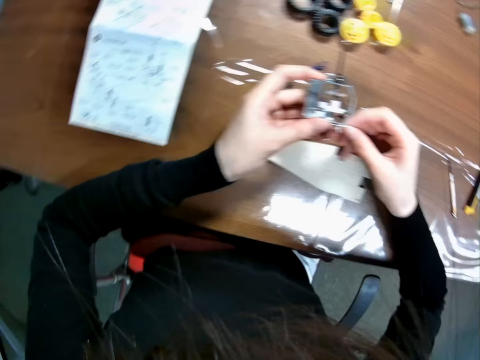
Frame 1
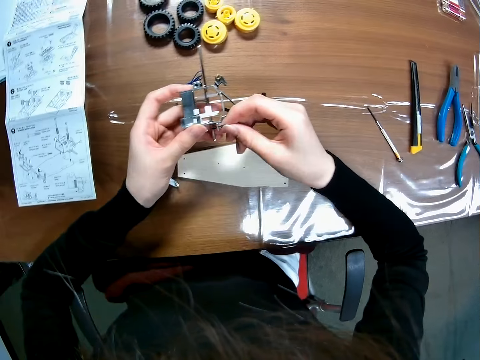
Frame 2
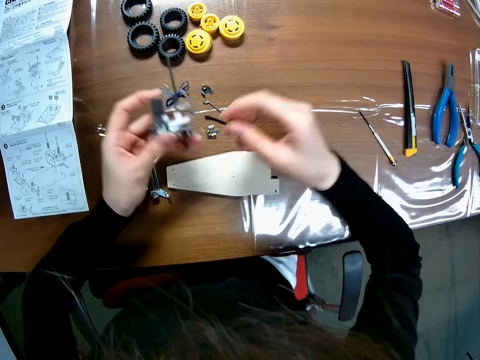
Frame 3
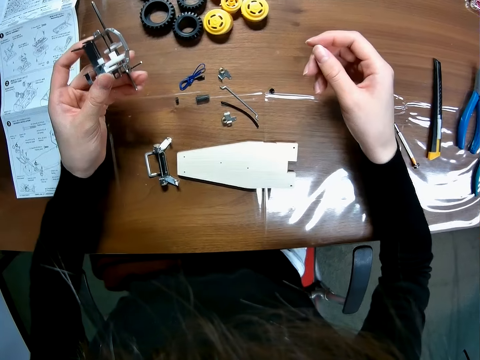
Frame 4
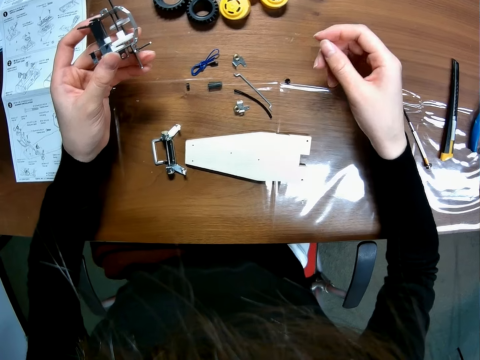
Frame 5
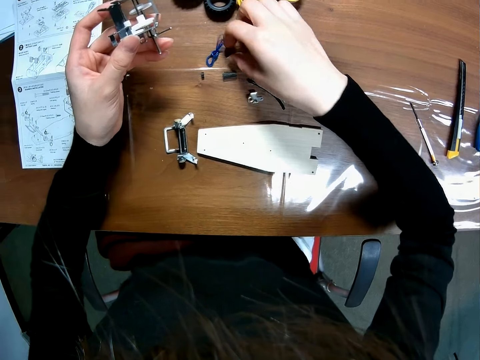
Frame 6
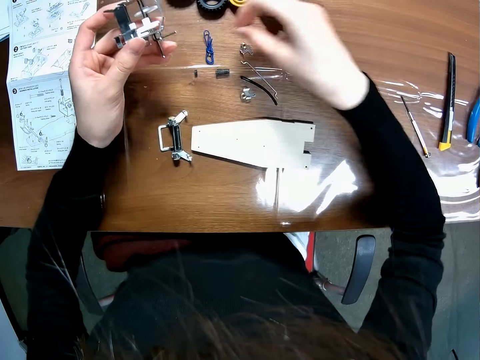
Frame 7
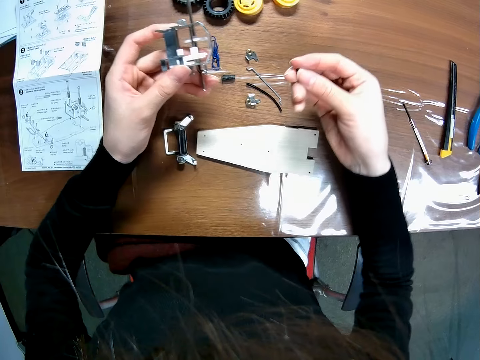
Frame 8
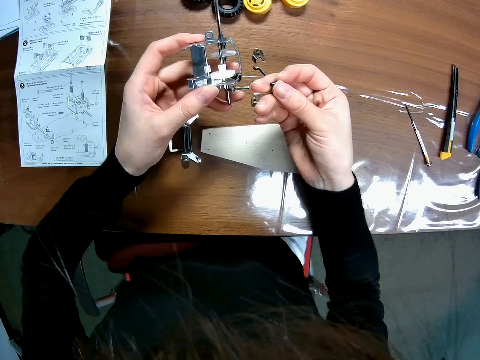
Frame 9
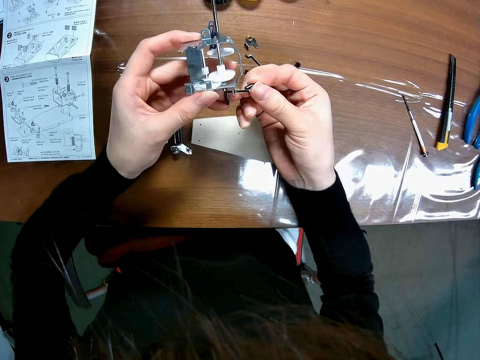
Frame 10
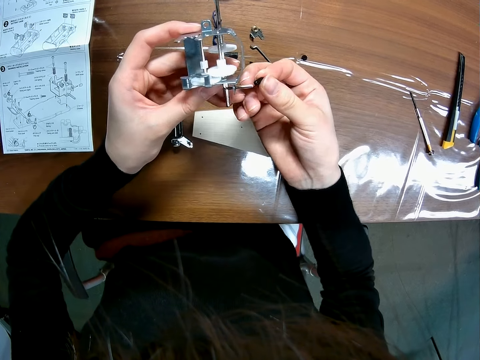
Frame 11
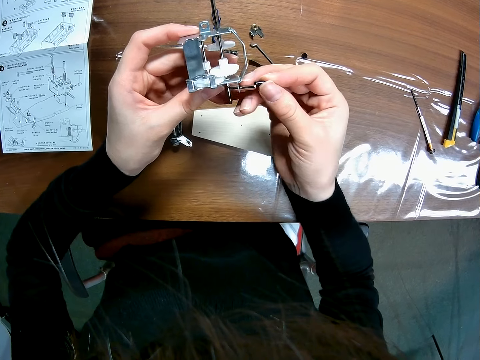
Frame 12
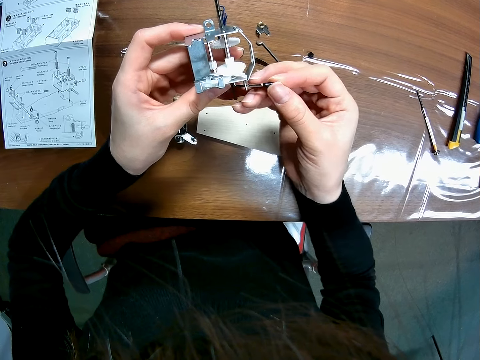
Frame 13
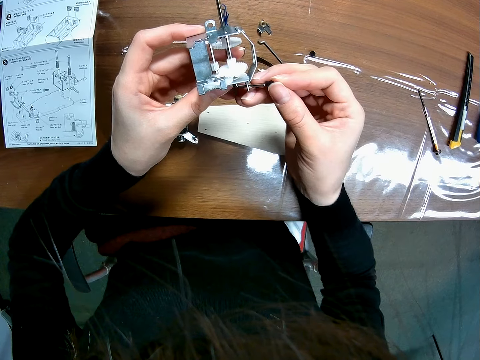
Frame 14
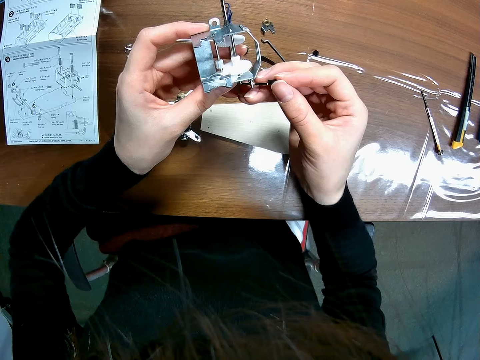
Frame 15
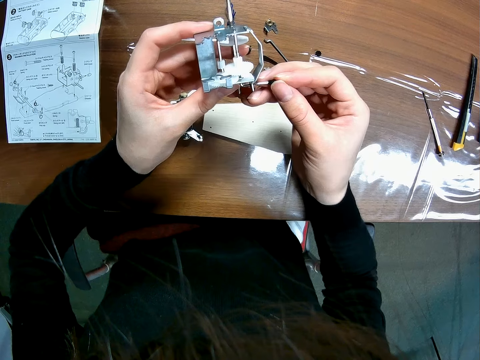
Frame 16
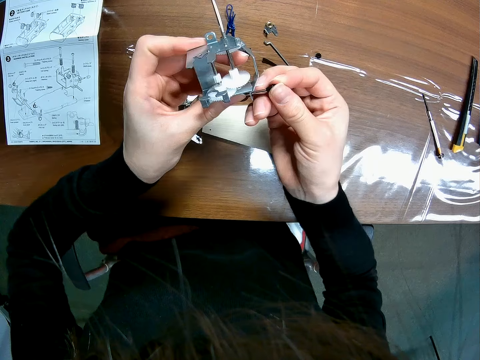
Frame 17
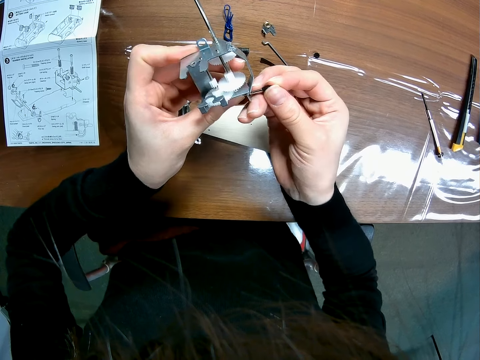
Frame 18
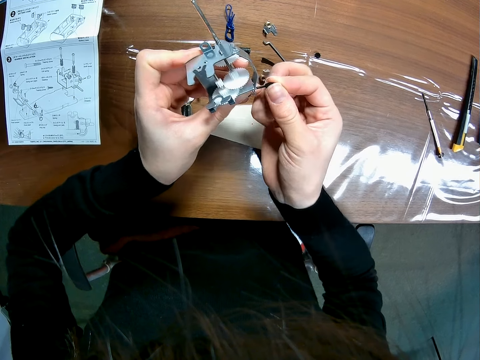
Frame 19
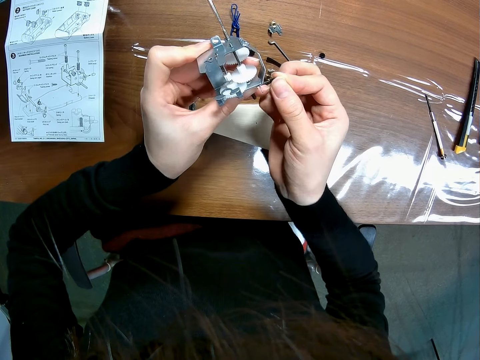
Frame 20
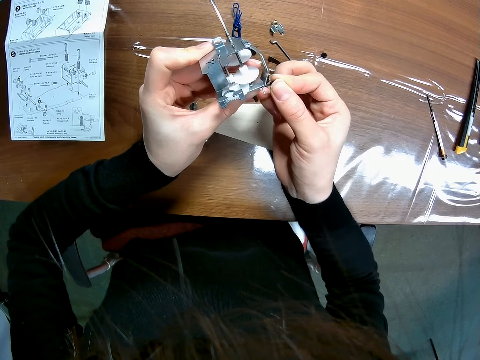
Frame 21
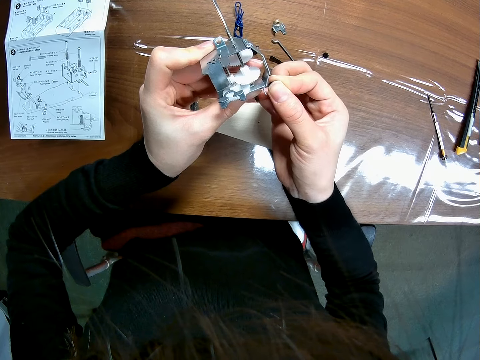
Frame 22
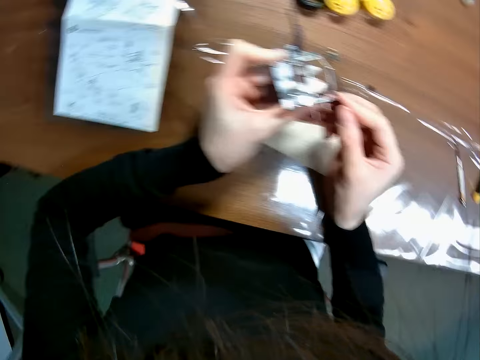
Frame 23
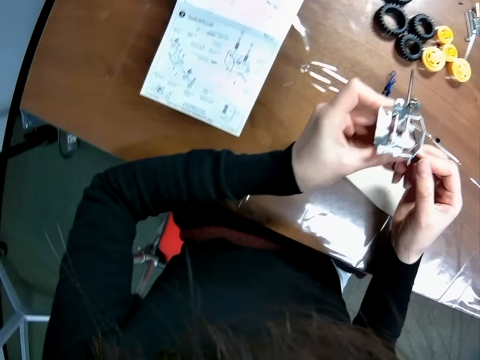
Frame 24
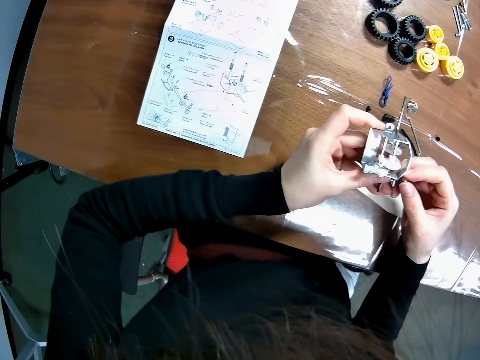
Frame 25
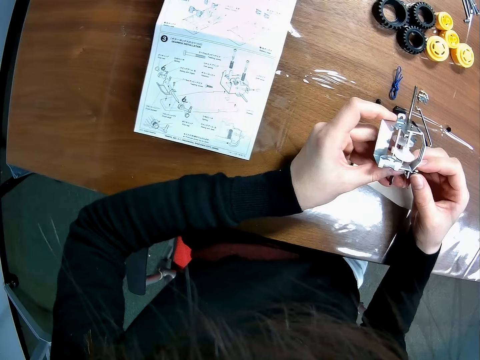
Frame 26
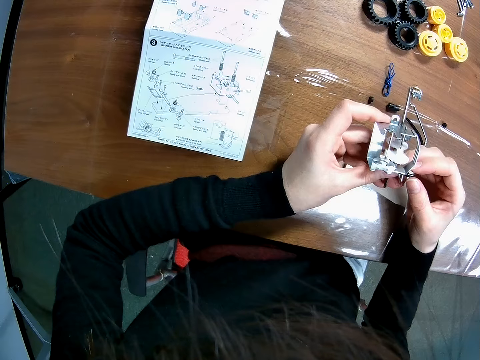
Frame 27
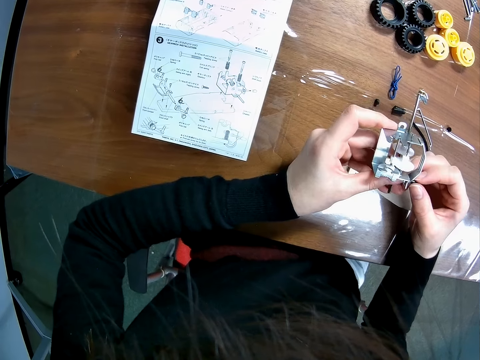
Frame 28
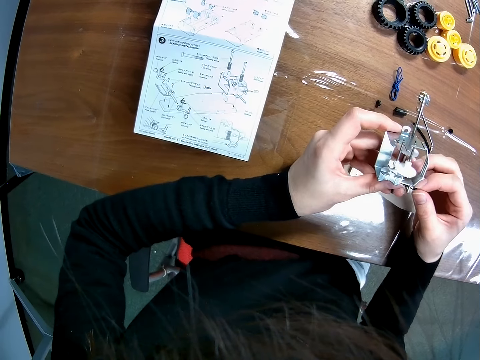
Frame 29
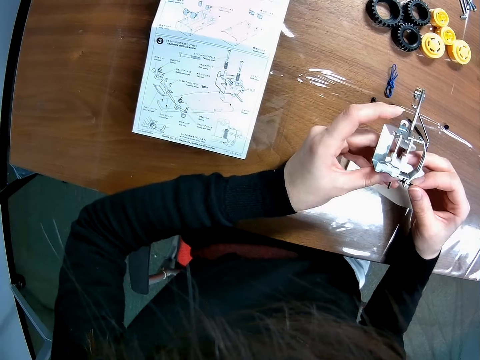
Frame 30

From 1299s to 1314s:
The camera wearer switches the component of the toy car to her left hand. She picks up a component or bolt on the table with her right hand. She connects the bolt on the model. She looks at the manual paper.

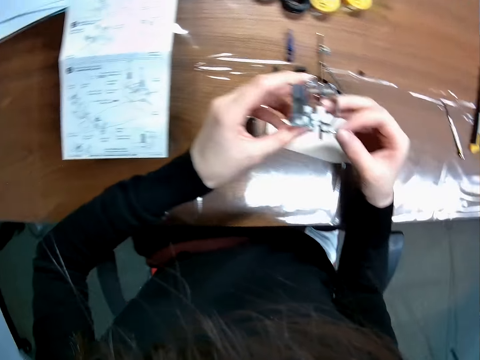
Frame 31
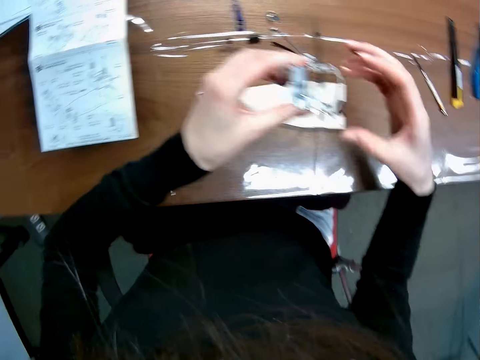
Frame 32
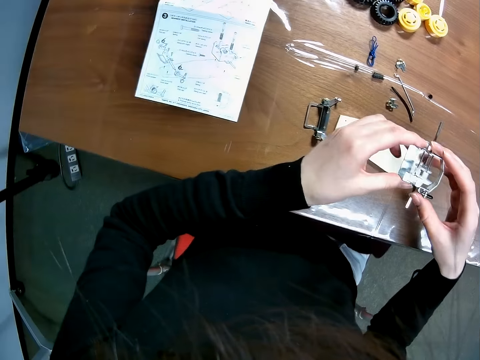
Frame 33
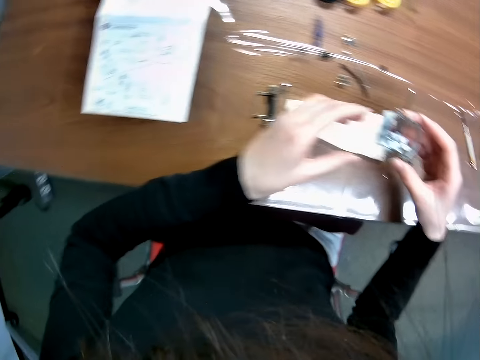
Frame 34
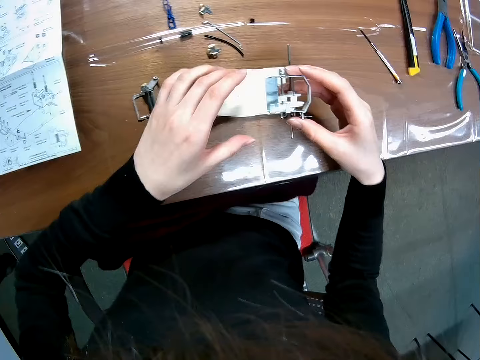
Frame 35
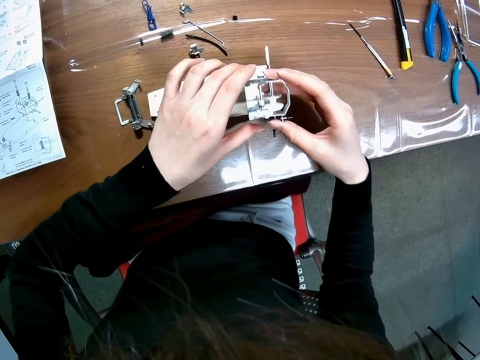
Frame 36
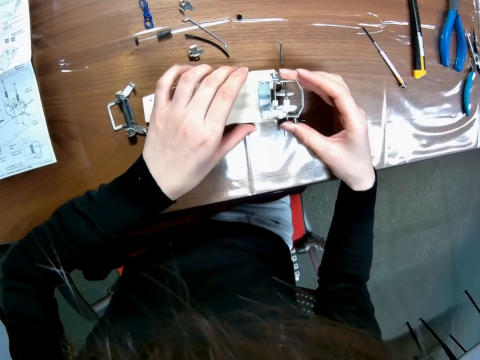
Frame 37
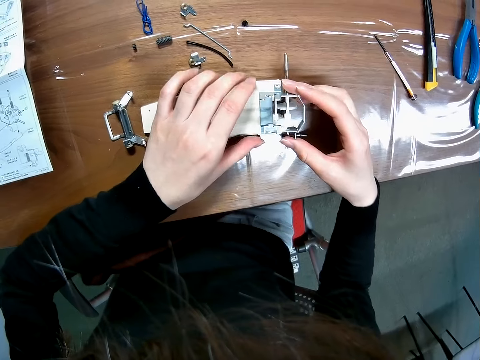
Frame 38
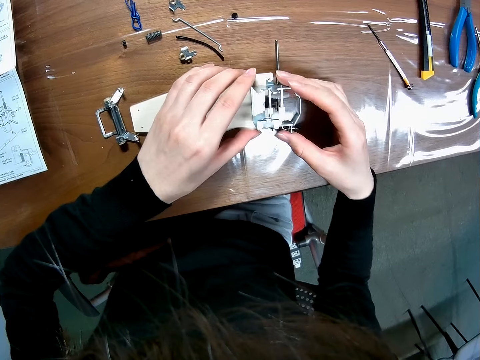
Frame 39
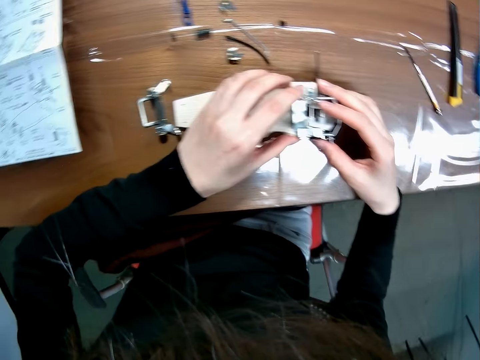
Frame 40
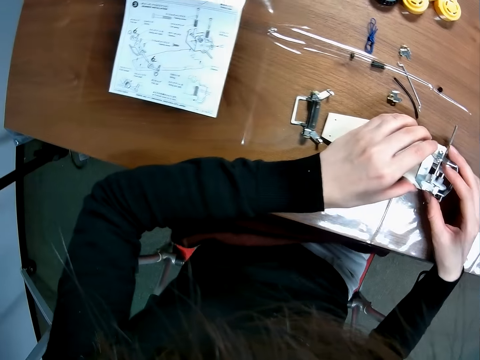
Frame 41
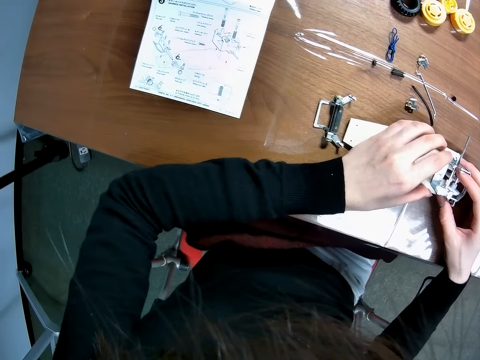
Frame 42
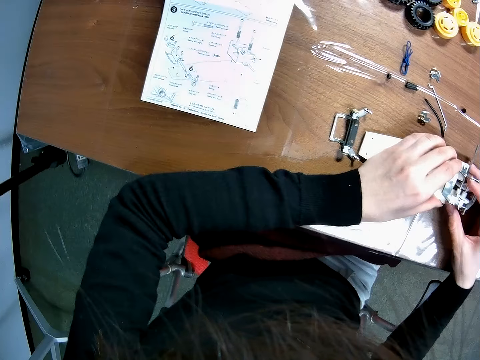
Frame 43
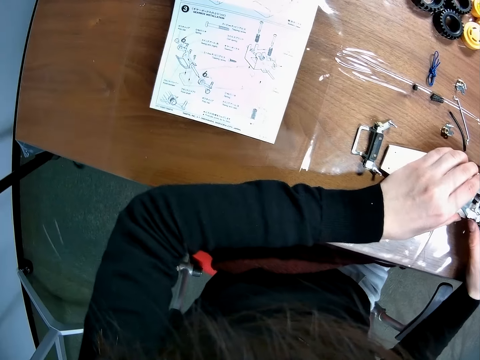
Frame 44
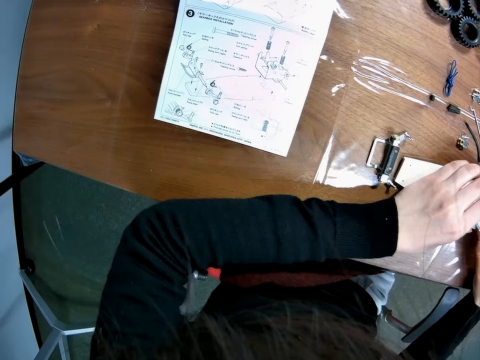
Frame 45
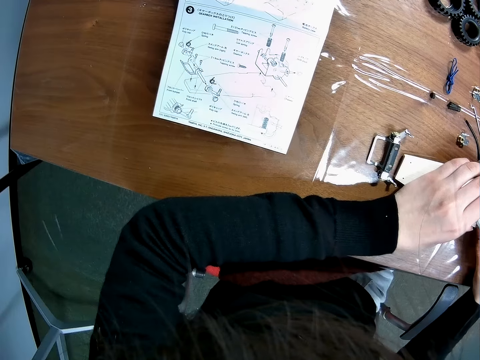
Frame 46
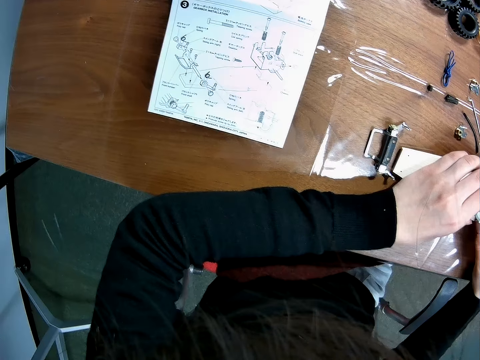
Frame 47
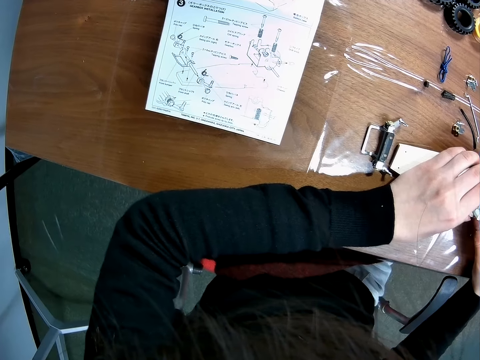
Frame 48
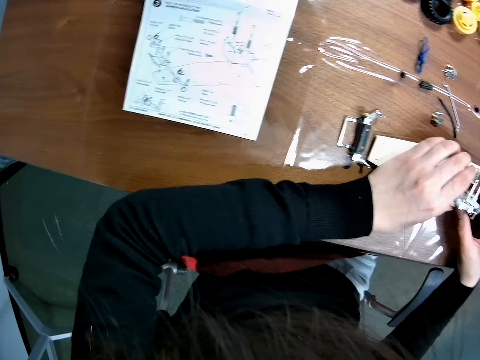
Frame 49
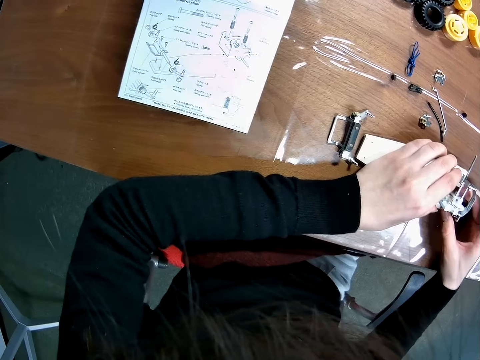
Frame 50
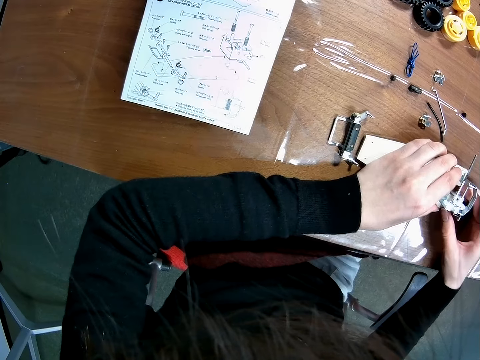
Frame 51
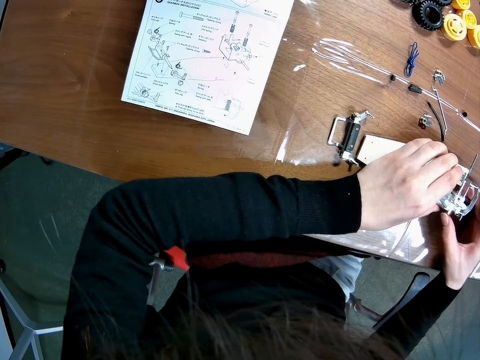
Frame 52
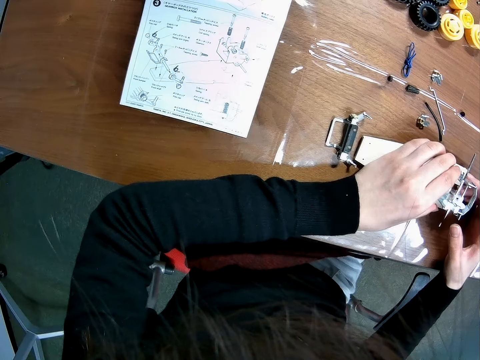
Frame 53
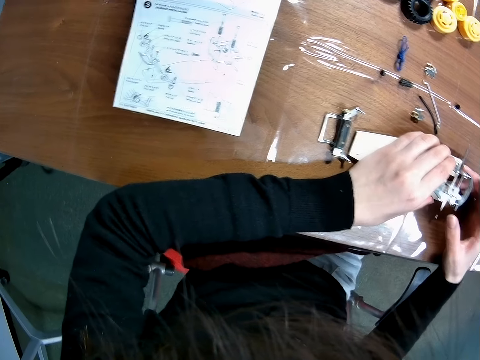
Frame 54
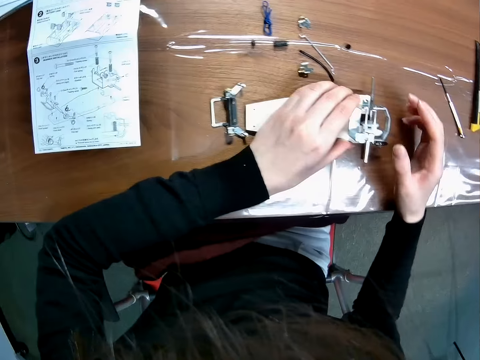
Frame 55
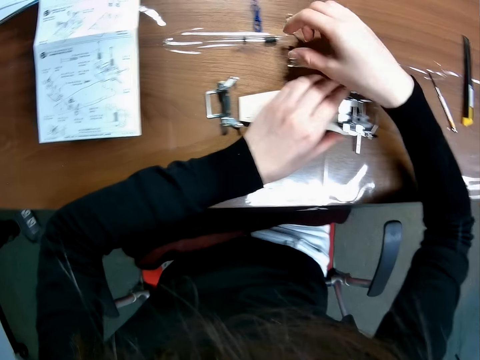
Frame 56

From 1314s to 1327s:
The camera wearer switches the component of the toy car to her right hand. She drops the component on the table. She looks at the manual paper.
